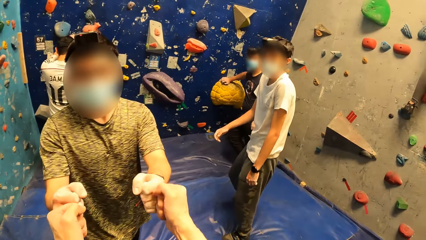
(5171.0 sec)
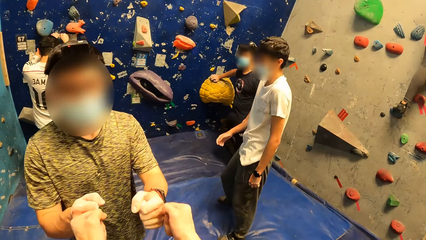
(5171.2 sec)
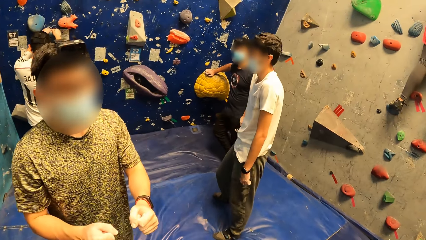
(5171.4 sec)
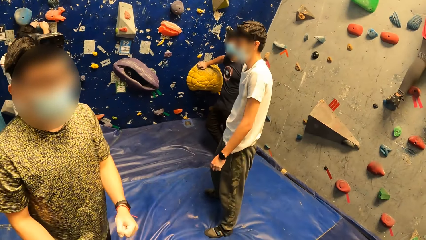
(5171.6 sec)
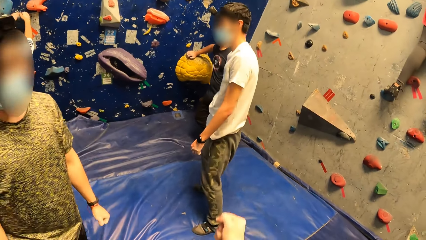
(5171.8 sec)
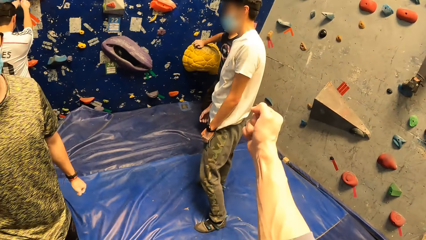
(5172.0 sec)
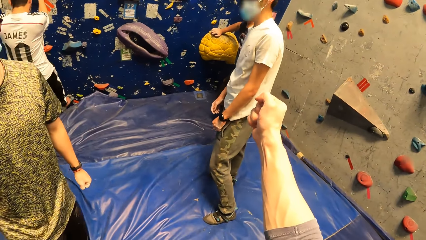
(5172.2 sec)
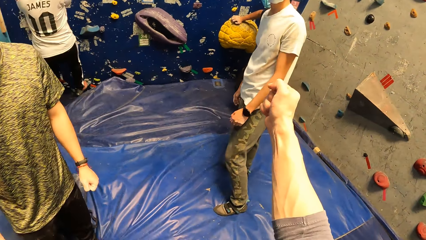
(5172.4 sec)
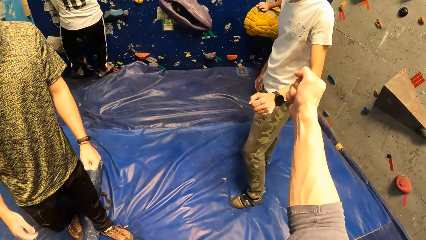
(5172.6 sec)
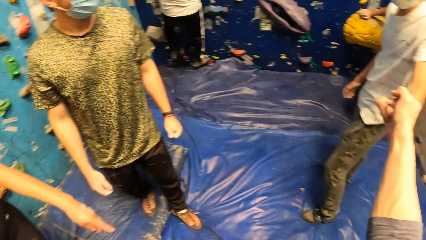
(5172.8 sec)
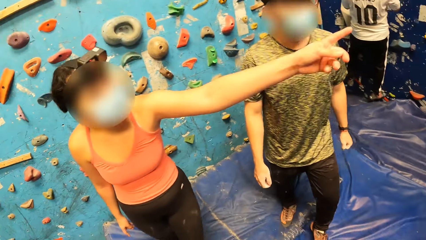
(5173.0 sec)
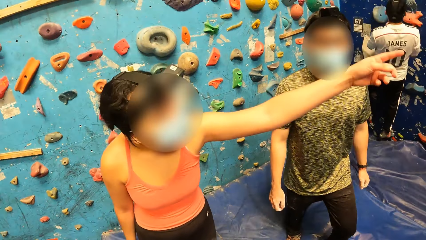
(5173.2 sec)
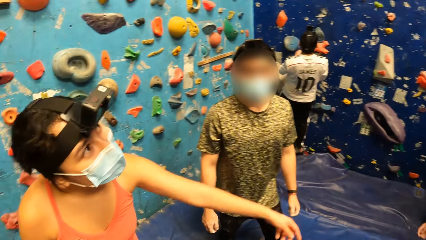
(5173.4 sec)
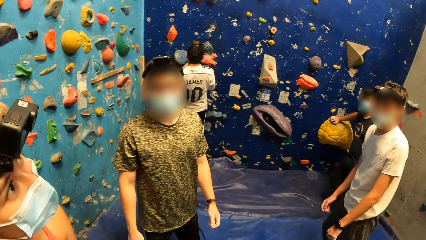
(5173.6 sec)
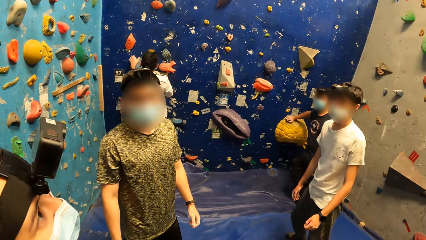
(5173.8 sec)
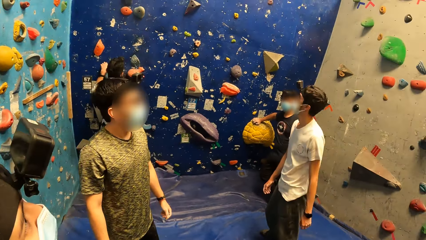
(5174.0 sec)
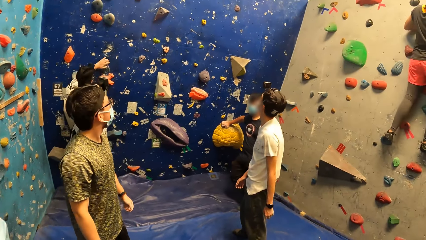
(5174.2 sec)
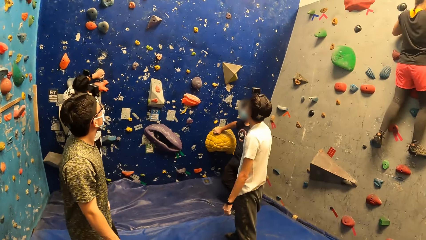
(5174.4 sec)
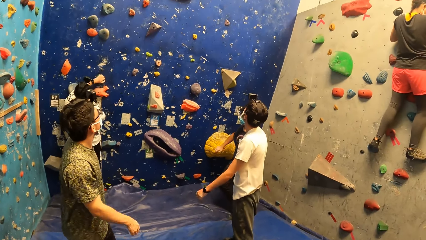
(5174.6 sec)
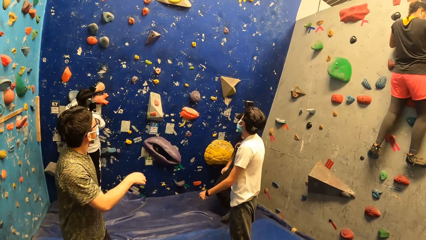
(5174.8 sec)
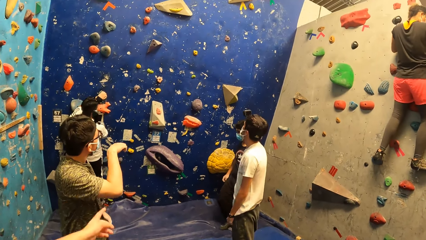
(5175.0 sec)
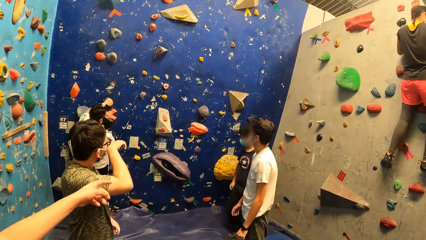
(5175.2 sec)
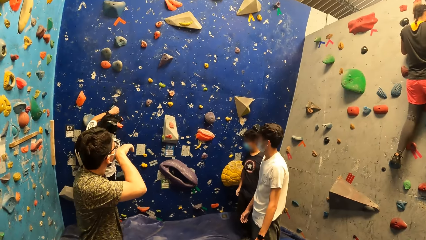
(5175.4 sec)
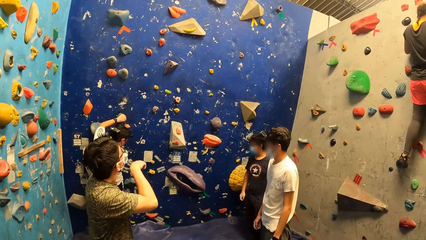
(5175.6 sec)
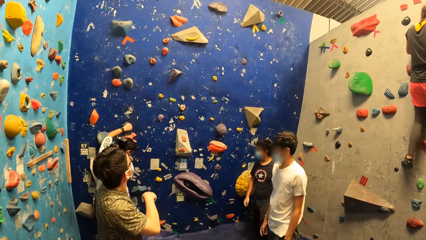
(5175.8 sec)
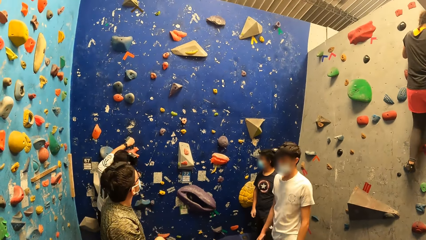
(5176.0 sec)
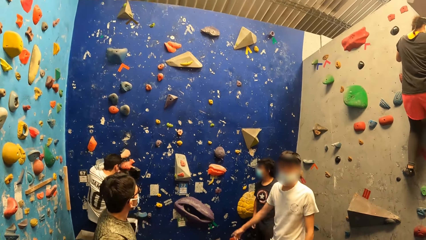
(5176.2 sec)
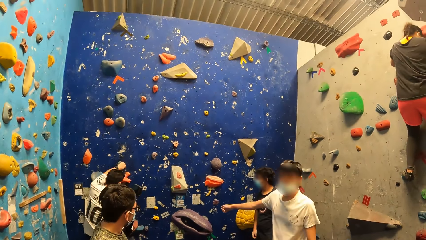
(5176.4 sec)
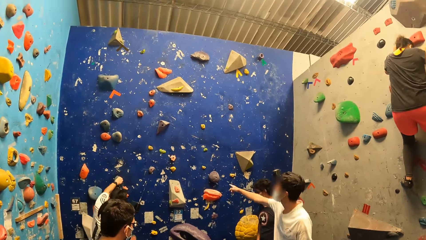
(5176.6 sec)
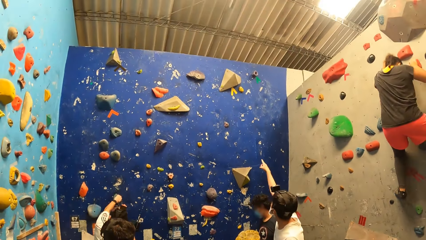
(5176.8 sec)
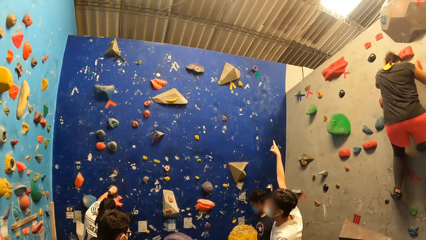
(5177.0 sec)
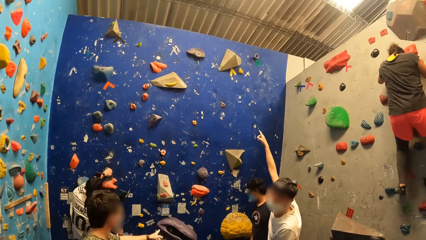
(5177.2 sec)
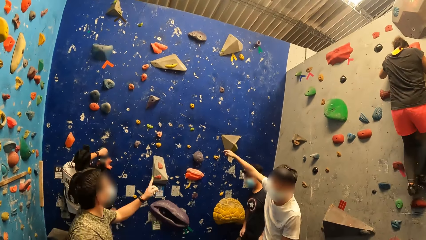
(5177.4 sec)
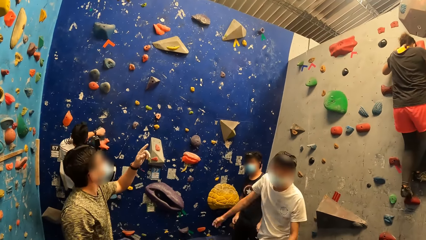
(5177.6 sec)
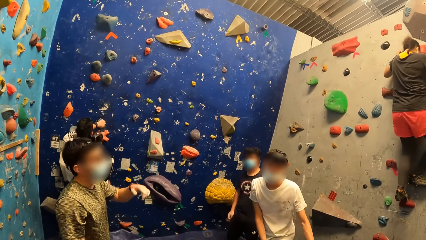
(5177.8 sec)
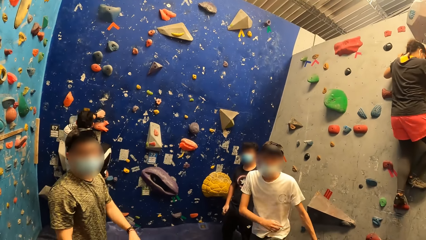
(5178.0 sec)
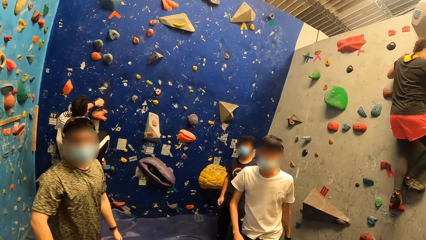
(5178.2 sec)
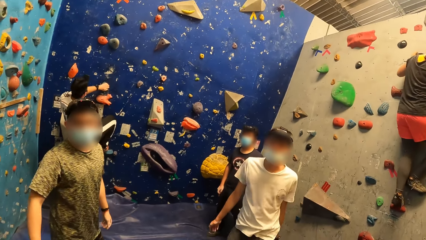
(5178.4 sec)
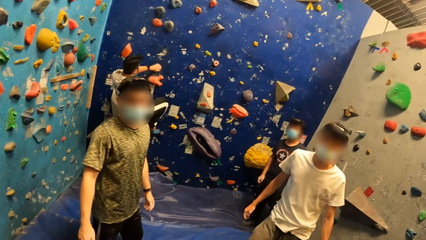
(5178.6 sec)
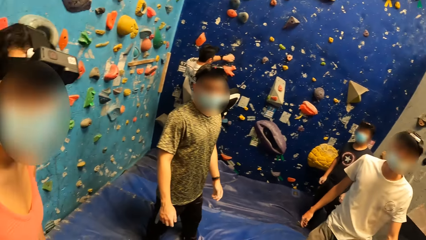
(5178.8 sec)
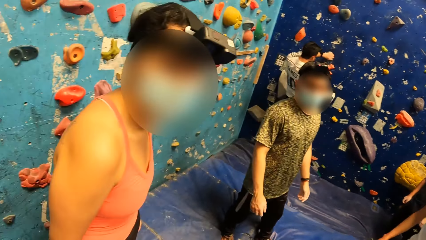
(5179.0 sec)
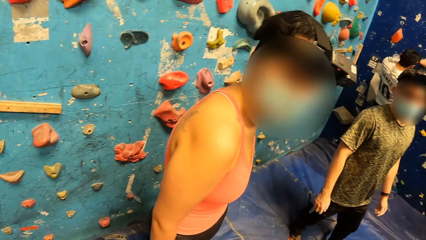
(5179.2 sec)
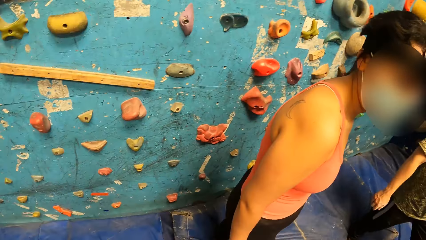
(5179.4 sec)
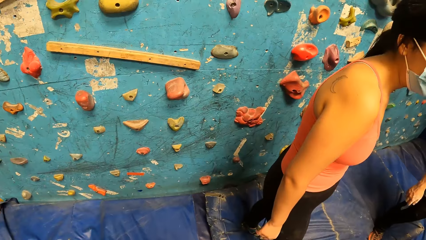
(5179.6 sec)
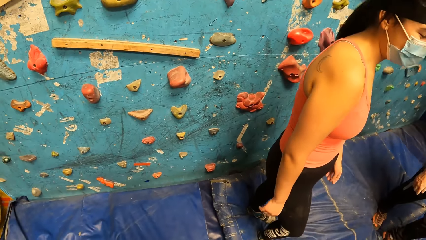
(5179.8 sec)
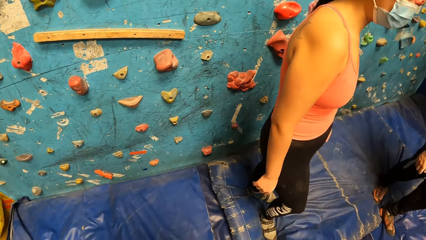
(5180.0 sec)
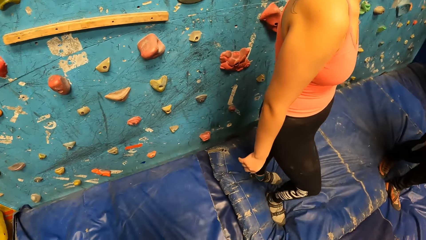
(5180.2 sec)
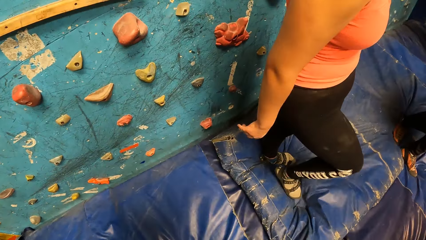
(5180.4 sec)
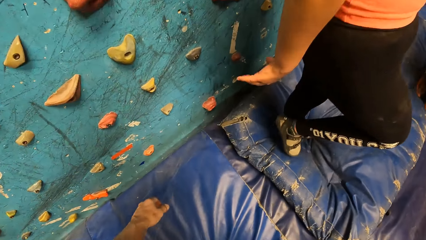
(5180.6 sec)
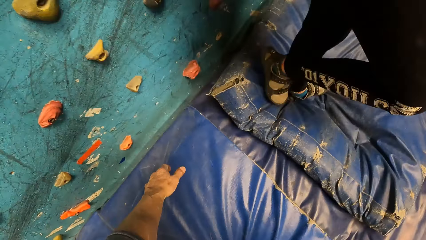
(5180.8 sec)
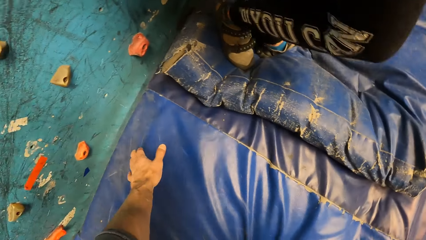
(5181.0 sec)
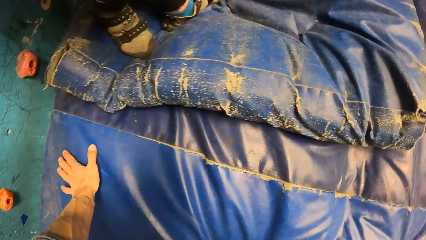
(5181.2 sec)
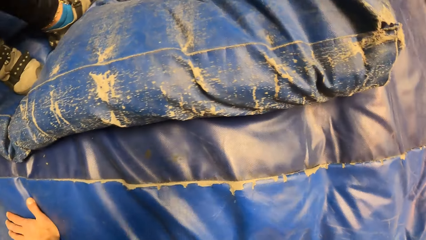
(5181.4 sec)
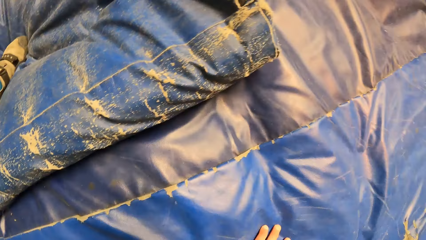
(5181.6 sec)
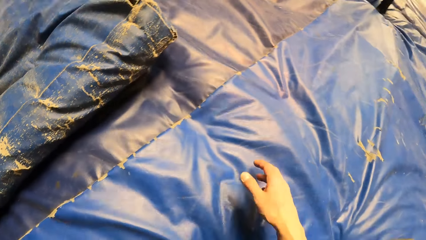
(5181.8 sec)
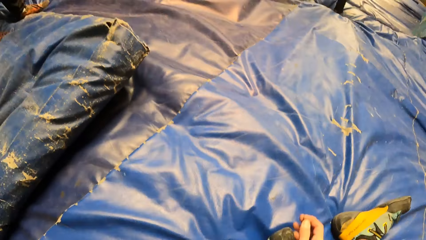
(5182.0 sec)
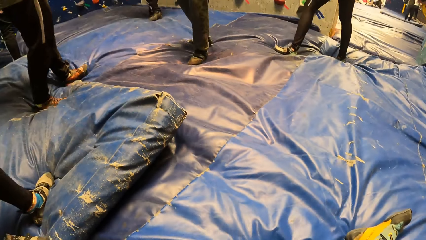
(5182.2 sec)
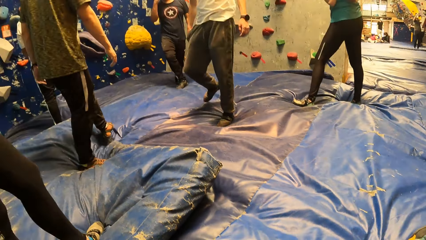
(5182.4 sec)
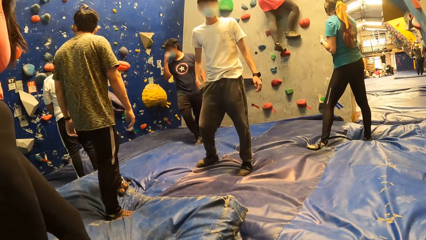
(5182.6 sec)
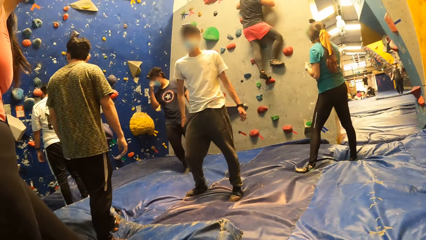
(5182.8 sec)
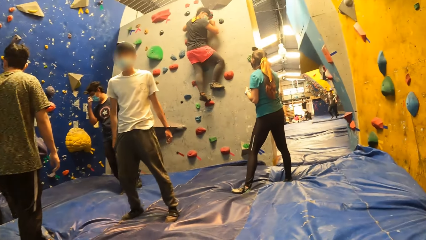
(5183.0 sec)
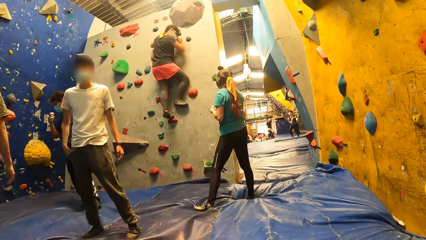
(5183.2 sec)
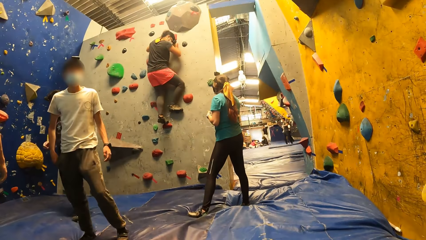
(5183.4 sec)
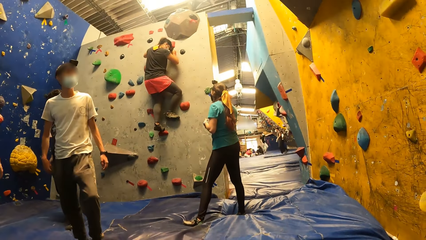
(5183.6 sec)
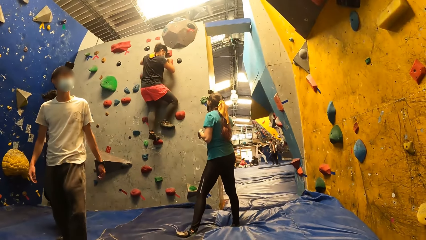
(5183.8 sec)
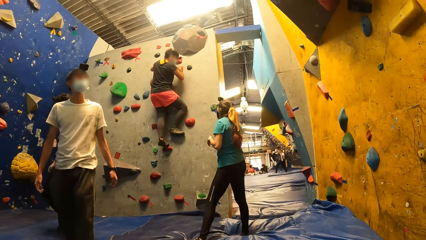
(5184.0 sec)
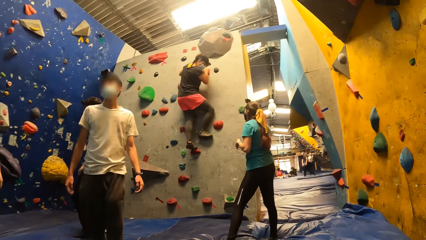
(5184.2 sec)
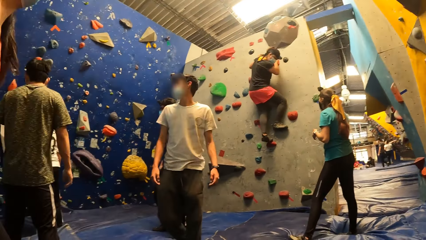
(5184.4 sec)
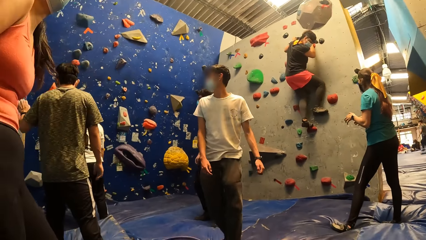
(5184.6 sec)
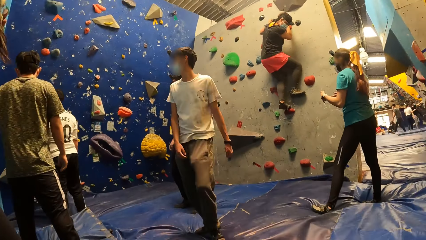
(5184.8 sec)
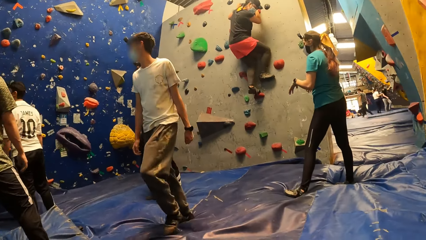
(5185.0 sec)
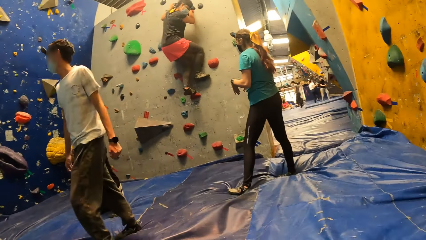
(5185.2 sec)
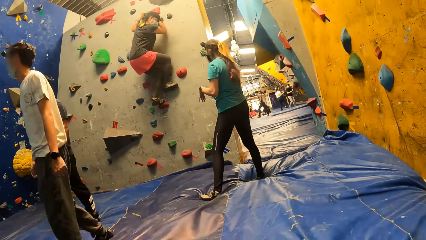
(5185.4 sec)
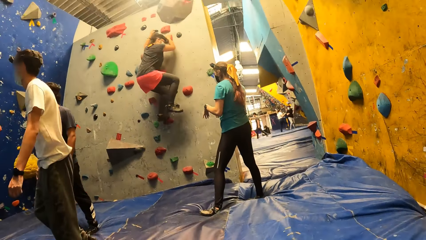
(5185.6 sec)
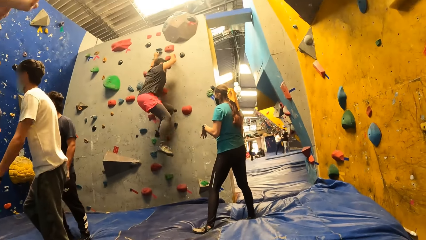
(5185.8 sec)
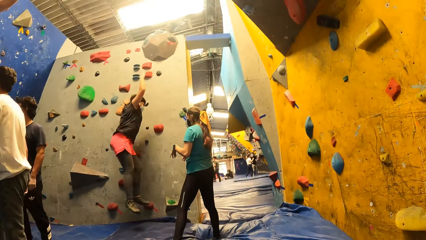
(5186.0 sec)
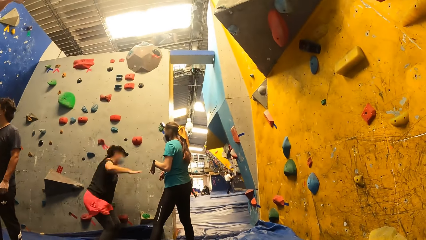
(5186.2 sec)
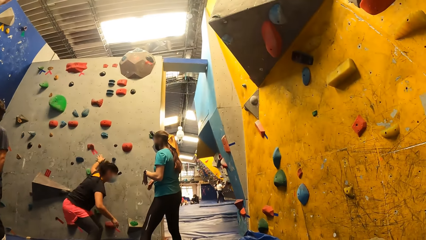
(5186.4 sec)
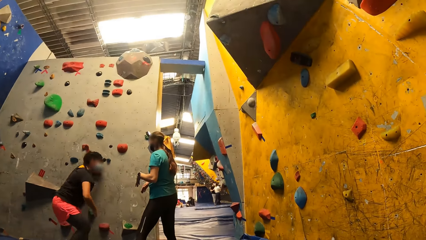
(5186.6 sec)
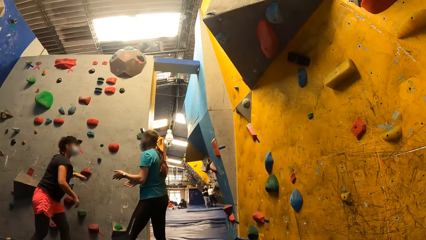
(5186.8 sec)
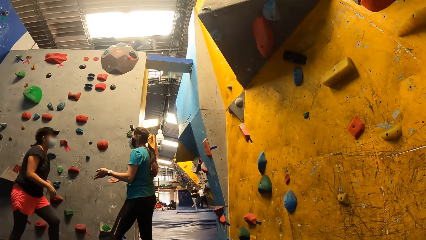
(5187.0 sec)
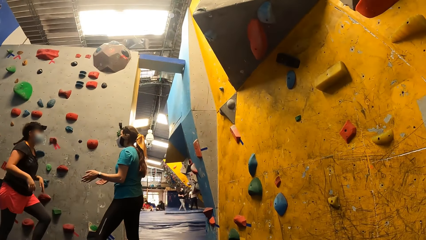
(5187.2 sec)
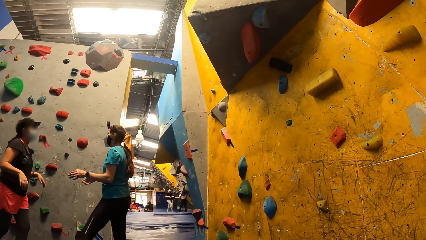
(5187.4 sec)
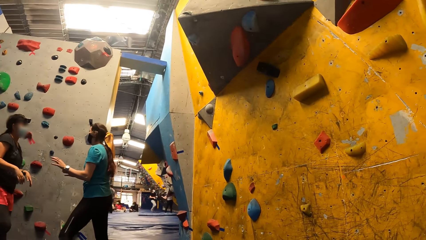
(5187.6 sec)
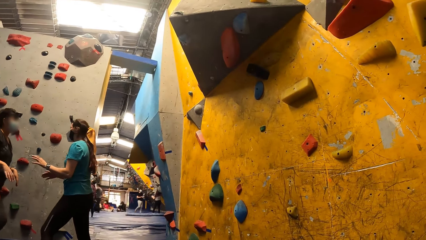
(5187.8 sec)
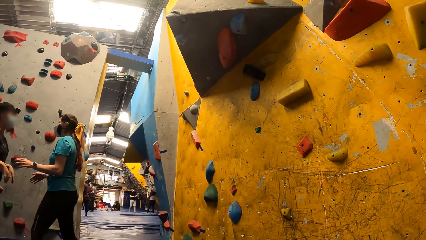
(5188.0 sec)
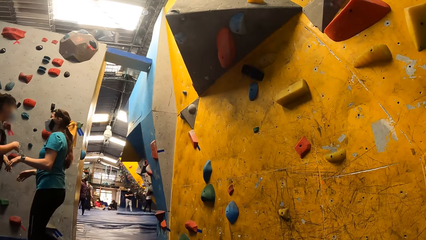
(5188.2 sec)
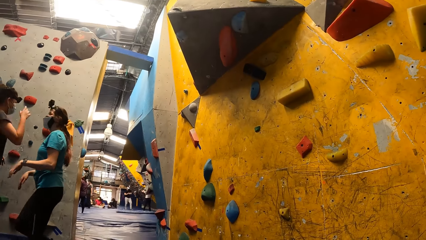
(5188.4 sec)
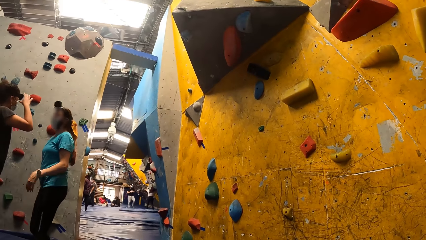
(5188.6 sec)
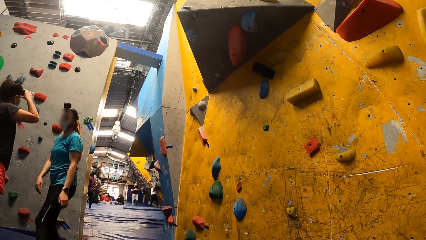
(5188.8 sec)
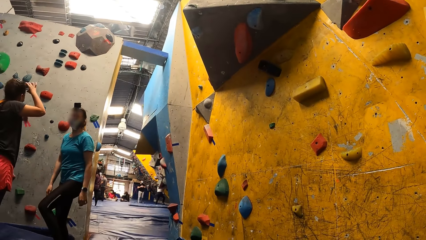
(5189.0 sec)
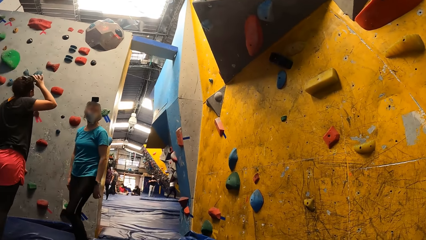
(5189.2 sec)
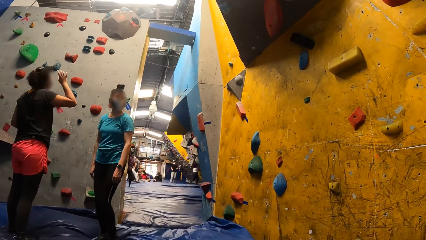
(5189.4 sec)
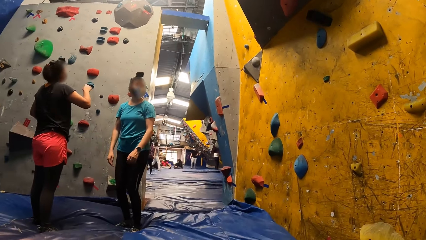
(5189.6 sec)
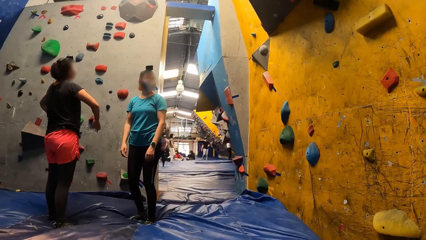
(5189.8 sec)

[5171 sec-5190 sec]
The camera wearer walks around and bumps fists with a man. They walk around and bump fists with another man. A woman points with her left hand. The camera wearer looks around. The first man touches his nose mask with his right hand. The woman points with her left hand. The camera wearer looks around. The other man points with his right hand. The first man points with his left hand. The camera wearer sits on the floor. They look around. Another woman hangs onto a wall with both hands. A third woman gestures with both hands. The camera wearer walks around. The third woman interacts with the second woman. The second woman adjusts the camera on her head with her right hand.
